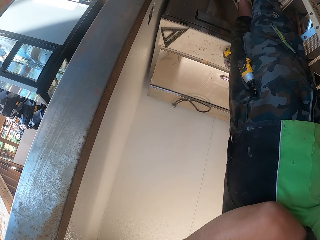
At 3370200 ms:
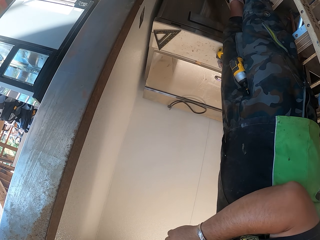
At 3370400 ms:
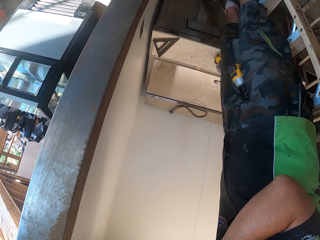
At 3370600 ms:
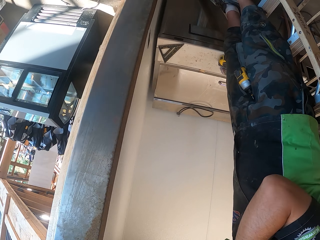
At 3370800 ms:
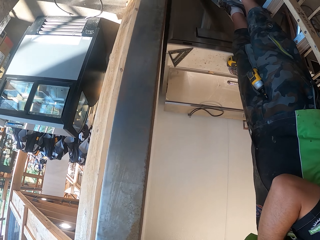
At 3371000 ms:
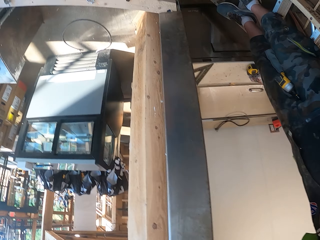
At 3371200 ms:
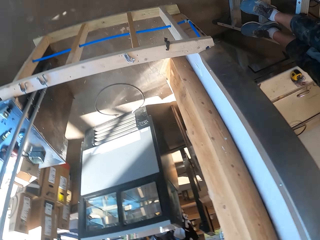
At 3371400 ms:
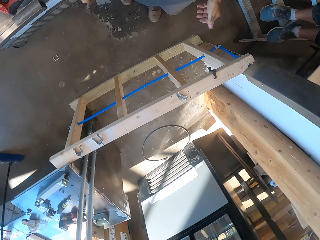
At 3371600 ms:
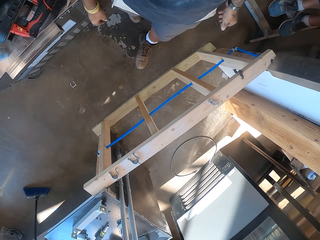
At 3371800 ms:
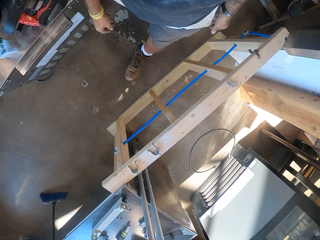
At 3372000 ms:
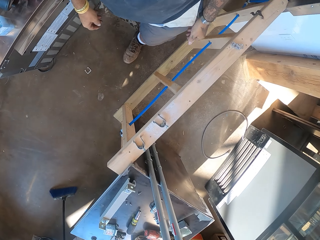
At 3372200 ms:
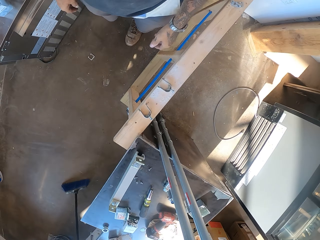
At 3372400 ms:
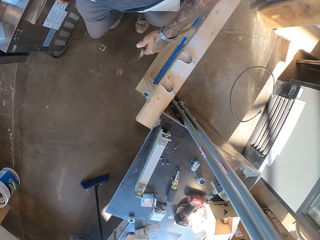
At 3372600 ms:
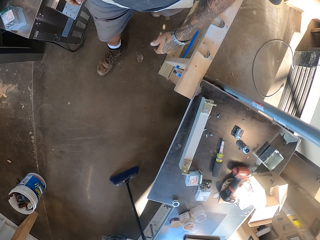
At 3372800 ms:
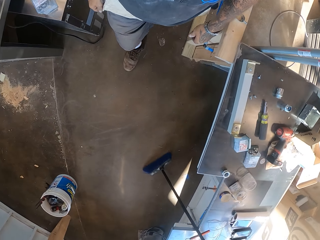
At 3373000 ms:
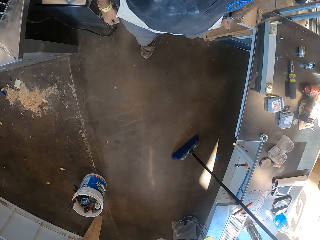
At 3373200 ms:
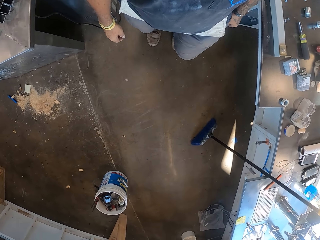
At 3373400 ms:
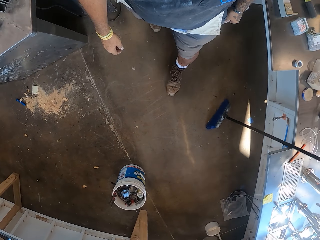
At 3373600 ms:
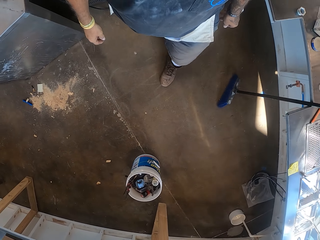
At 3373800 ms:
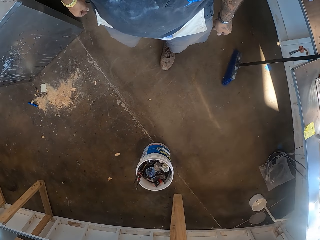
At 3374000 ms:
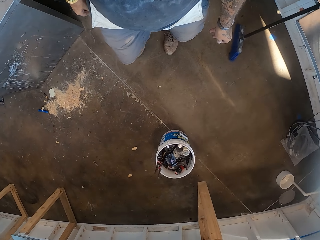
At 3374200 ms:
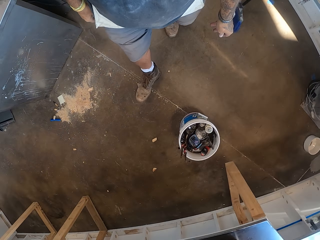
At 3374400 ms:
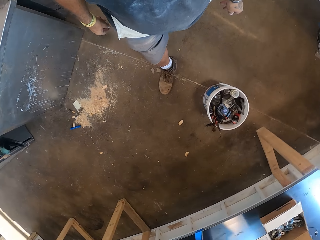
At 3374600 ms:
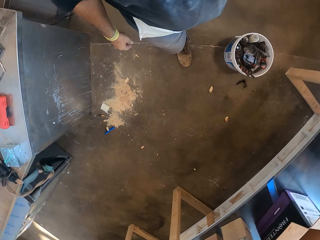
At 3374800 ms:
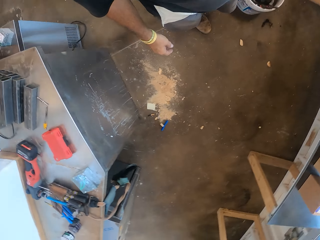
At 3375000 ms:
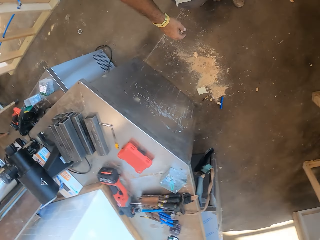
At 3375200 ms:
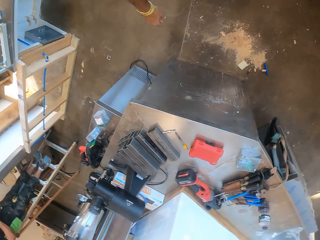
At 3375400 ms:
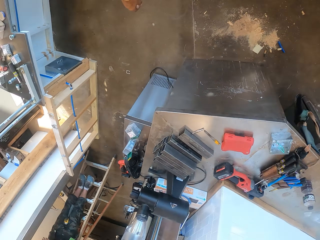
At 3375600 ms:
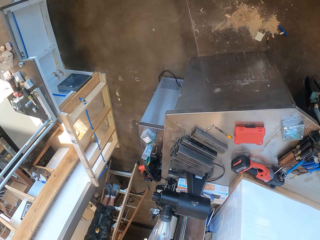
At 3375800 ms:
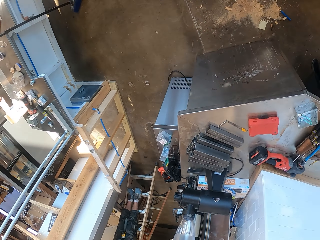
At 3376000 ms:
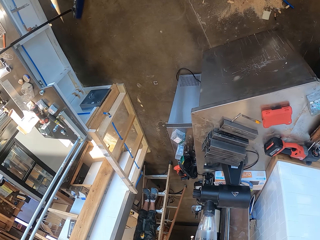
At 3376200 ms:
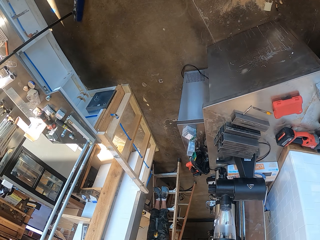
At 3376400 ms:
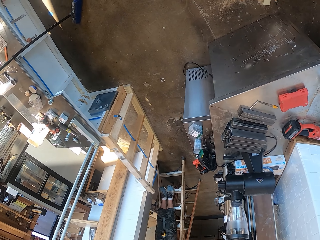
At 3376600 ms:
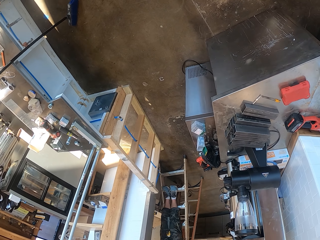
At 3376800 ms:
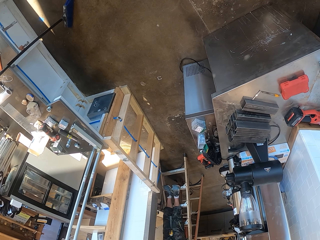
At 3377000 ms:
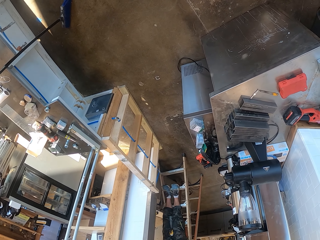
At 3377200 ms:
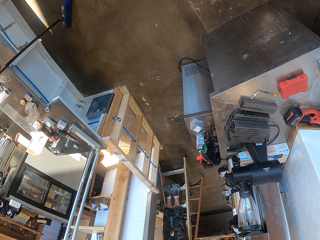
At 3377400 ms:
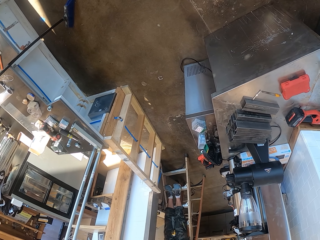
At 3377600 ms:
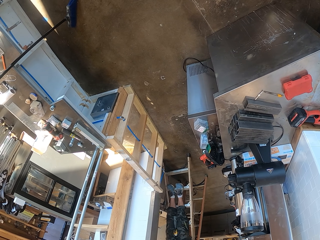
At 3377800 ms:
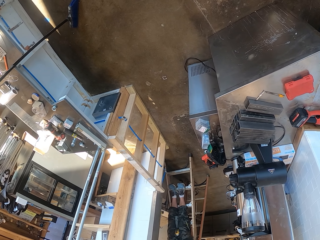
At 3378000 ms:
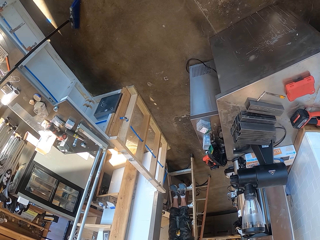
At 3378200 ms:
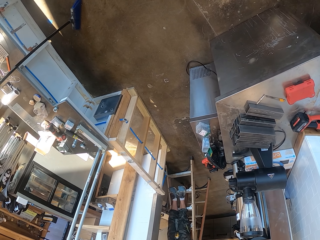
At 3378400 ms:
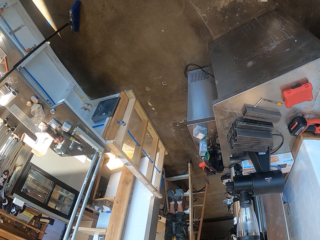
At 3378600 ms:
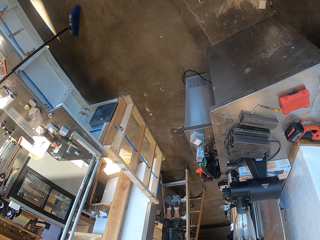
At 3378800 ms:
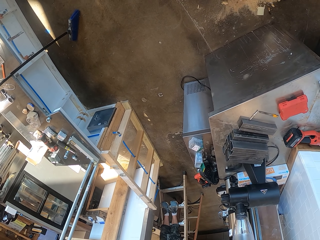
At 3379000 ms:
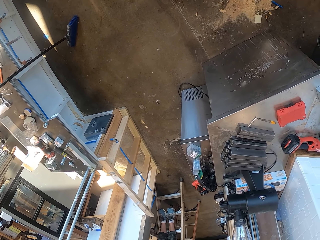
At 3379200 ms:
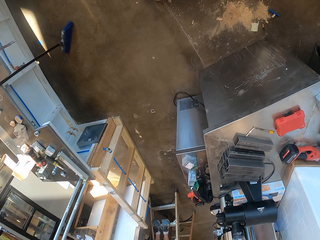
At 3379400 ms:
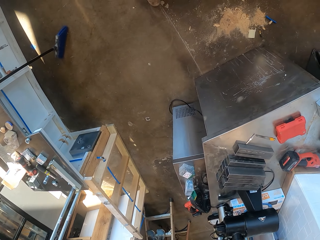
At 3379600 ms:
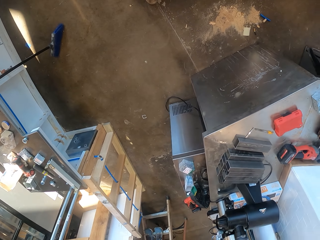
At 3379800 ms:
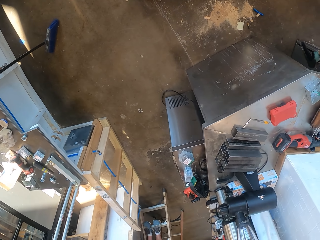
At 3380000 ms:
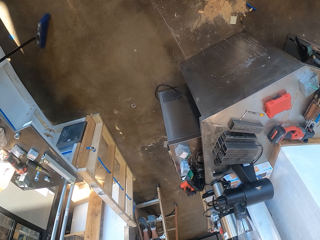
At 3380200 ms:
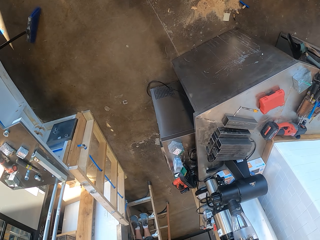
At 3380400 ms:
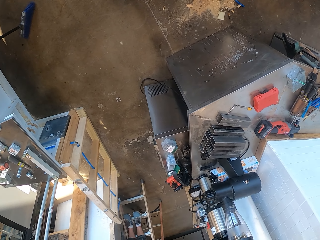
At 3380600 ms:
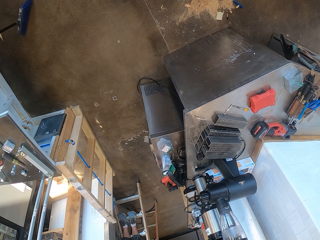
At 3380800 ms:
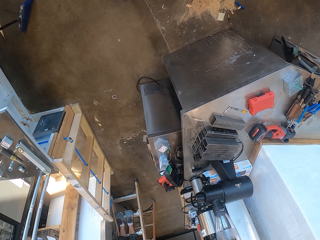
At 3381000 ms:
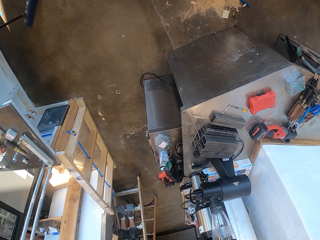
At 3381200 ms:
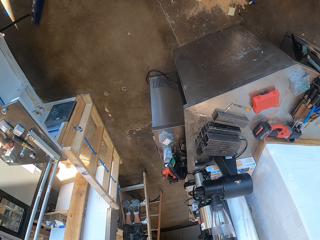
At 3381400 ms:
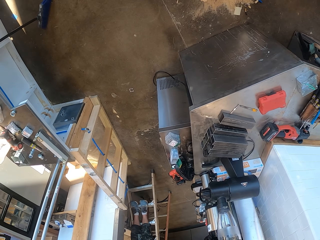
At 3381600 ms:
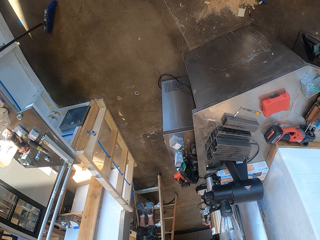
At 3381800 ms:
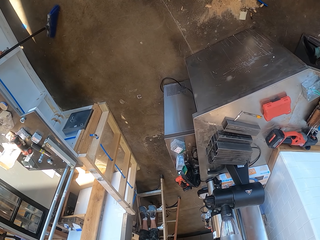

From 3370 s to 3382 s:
The camera wearer turns around. They walk in the garage. They look around.

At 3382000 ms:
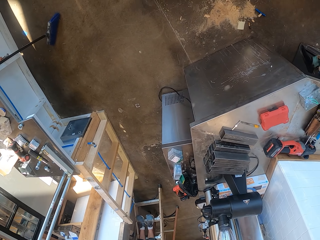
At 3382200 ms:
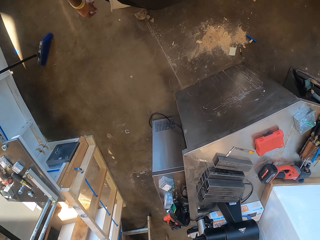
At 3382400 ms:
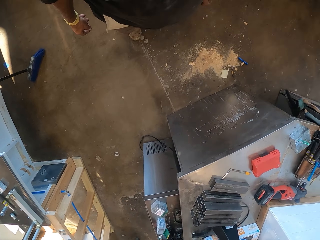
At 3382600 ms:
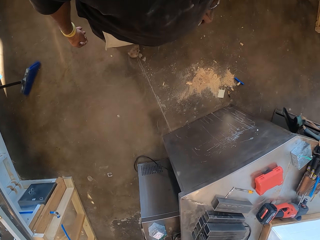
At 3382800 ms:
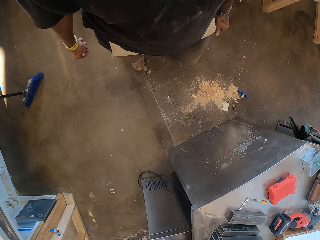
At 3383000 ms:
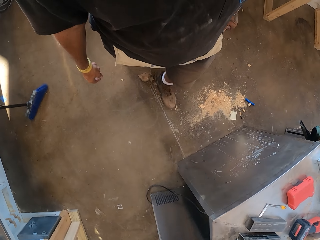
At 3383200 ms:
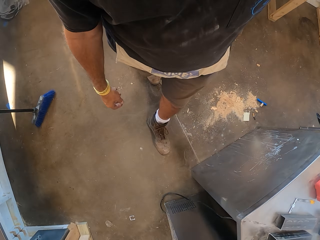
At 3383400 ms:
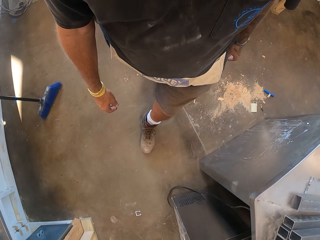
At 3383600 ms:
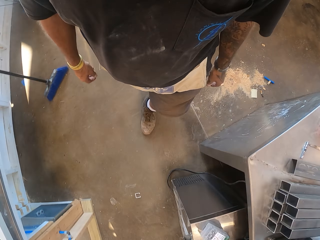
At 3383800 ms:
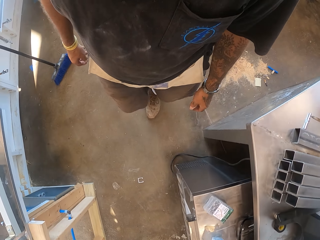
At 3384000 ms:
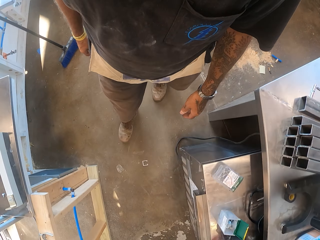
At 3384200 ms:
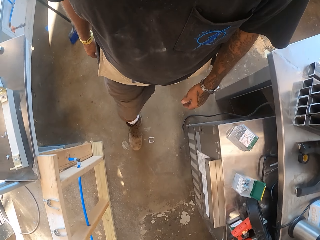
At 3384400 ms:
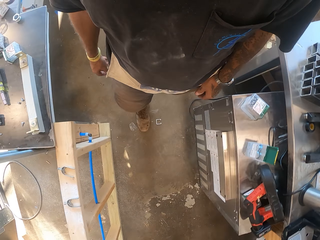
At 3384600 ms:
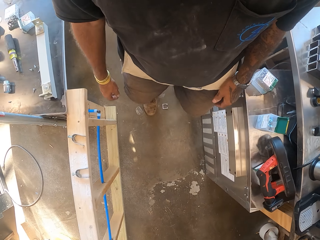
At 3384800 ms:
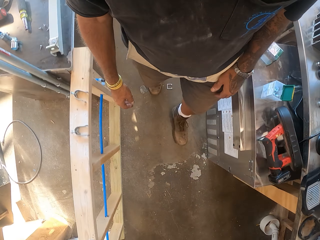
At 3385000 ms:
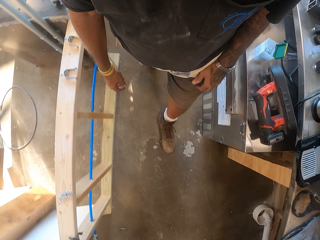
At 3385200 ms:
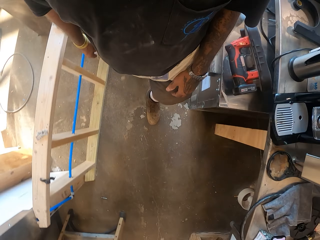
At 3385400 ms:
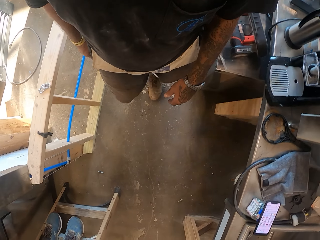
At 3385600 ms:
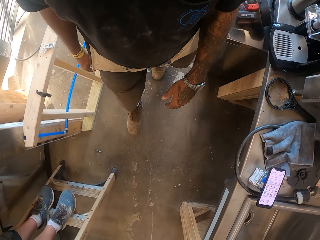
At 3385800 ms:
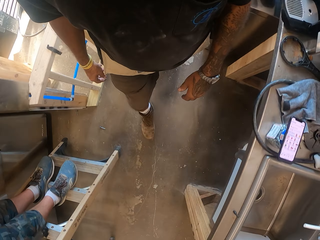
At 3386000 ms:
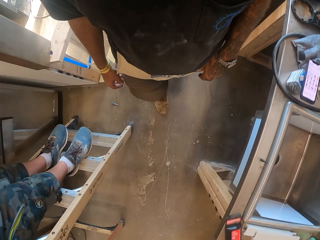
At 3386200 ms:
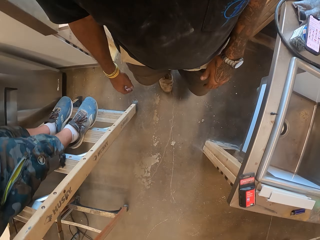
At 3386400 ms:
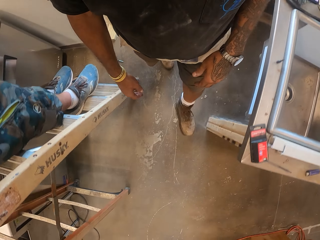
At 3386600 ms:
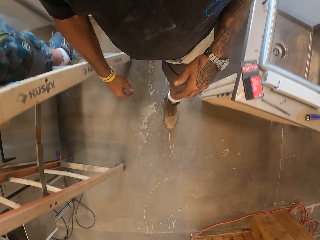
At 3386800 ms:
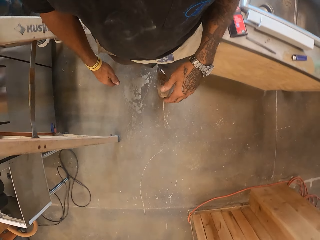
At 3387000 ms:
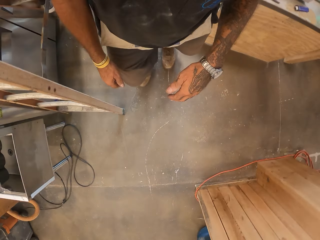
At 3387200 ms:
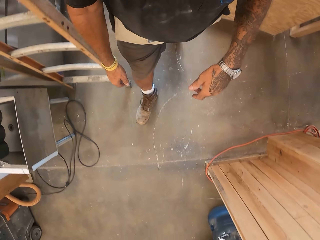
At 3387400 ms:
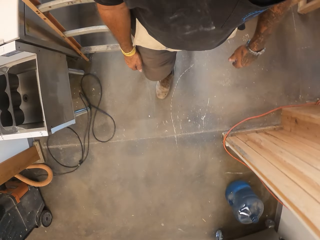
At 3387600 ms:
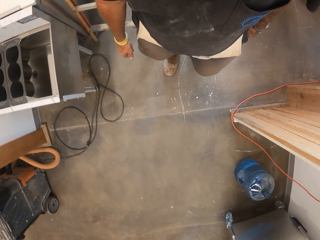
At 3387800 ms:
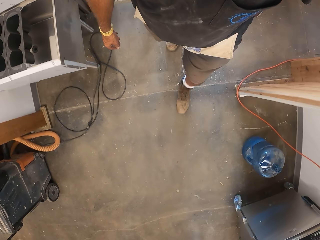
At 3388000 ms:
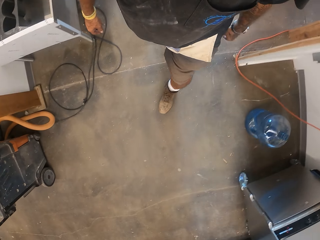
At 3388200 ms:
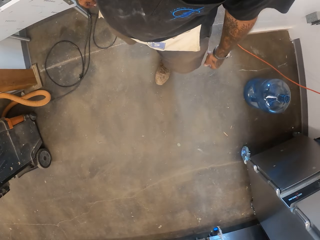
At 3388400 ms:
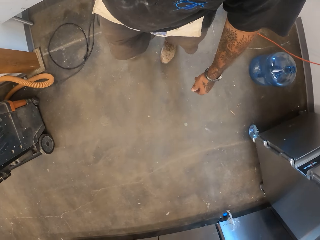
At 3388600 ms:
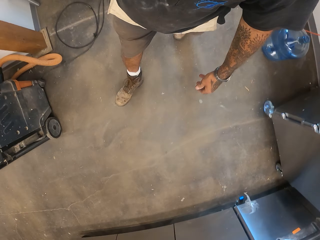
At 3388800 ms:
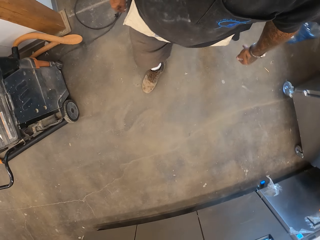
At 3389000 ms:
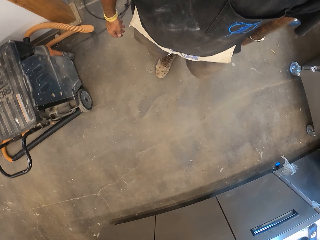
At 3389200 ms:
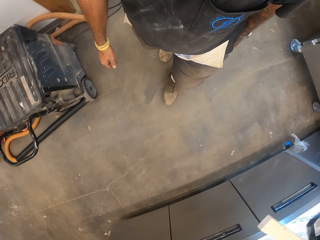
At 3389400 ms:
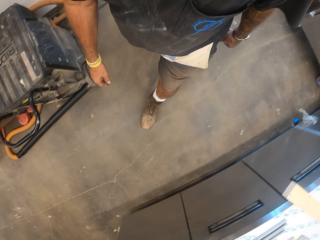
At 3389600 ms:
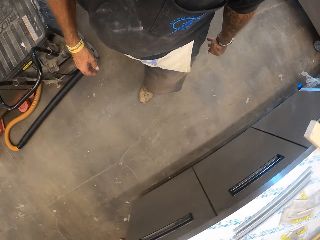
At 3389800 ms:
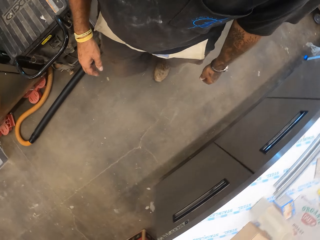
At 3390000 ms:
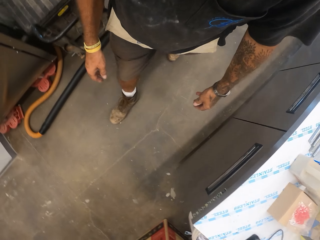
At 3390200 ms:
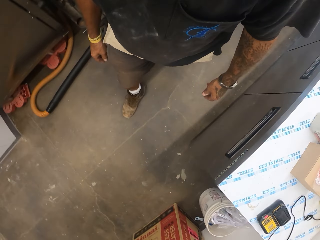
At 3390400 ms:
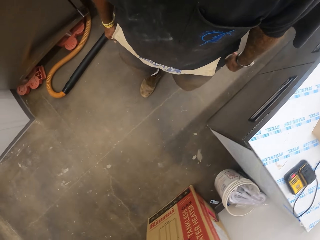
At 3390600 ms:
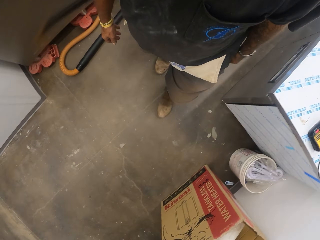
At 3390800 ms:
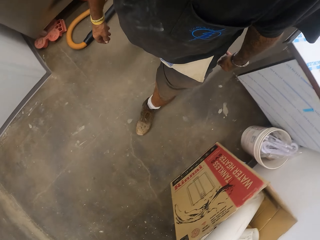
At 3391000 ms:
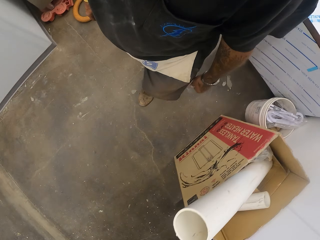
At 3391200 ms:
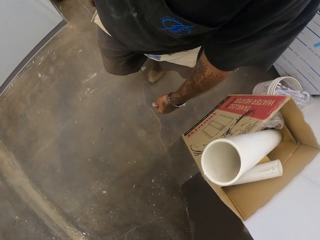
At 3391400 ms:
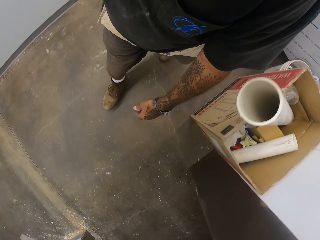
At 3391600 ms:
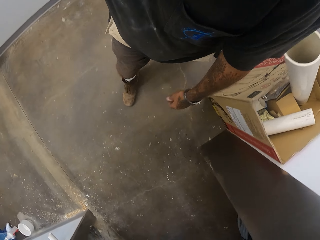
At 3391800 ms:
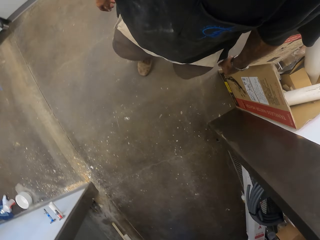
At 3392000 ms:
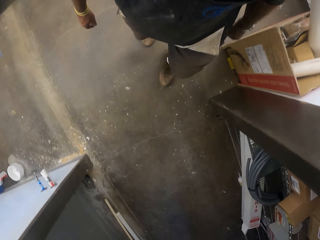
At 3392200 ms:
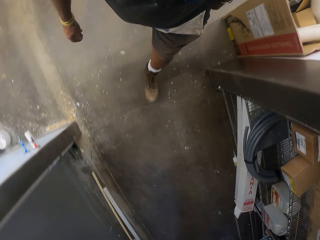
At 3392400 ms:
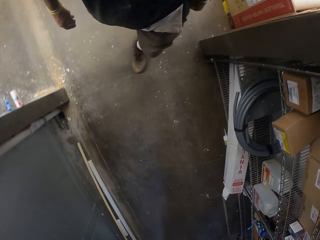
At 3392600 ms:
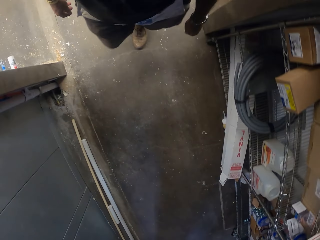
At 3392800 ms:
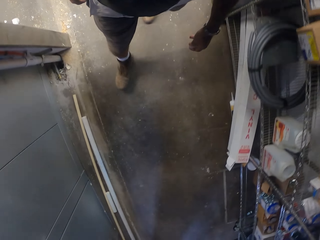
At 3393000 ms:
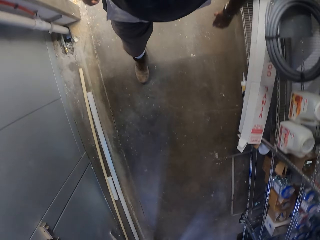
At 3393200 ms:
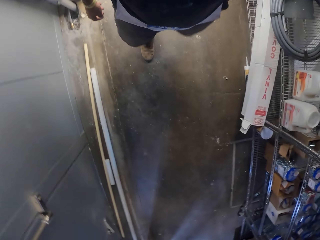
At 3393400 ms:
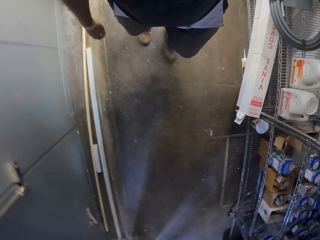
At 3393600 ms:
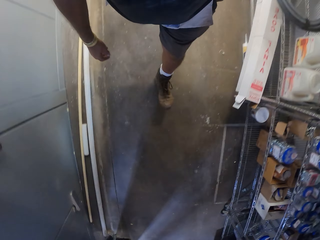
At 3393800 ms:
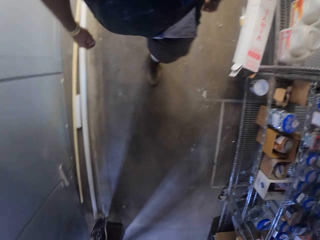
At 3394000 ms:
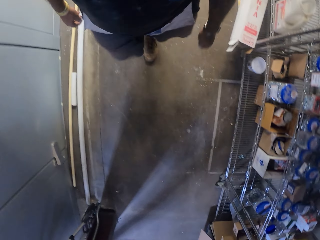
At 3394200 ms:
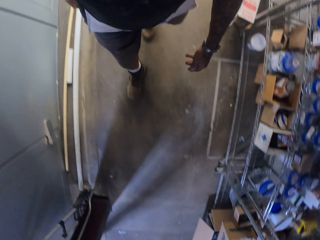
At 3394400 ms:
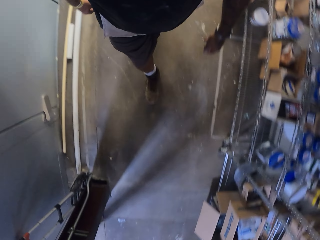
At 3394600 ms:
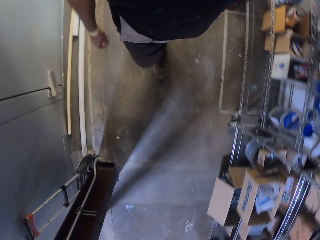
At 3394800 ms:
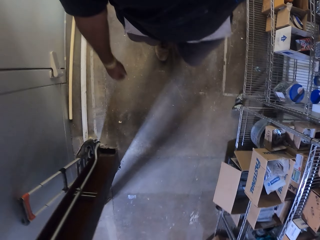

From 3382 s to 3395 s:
The camera wearer walks in the workshop.
